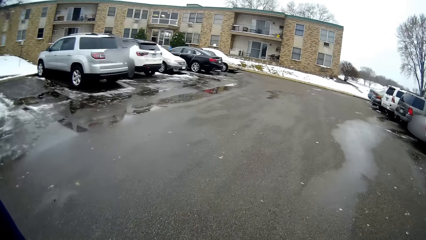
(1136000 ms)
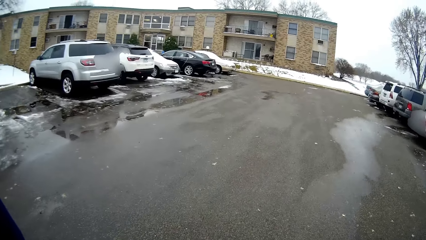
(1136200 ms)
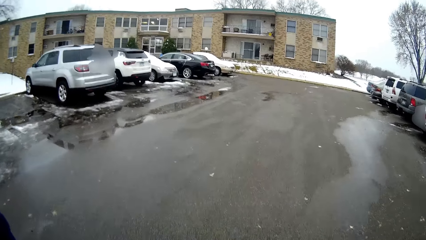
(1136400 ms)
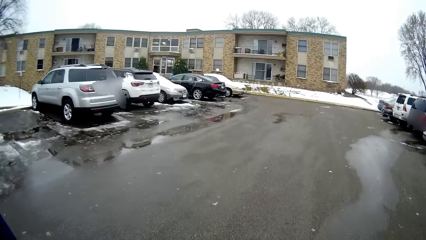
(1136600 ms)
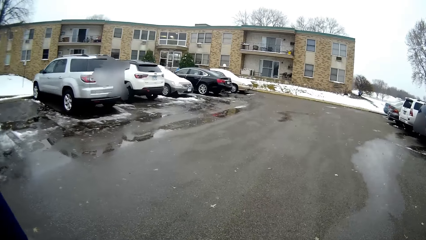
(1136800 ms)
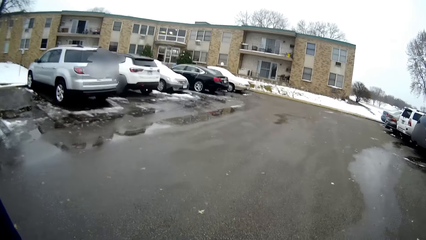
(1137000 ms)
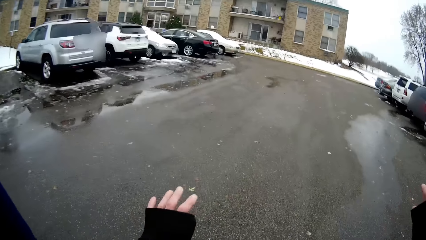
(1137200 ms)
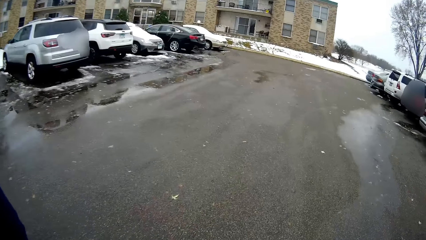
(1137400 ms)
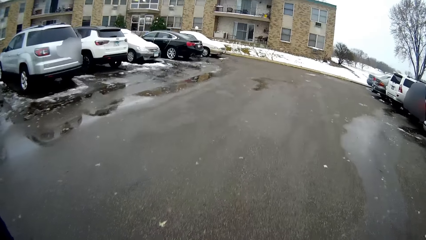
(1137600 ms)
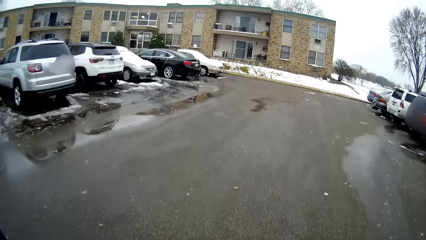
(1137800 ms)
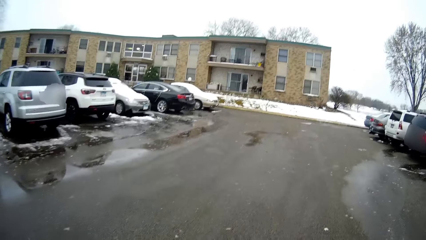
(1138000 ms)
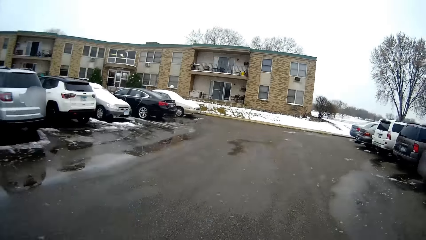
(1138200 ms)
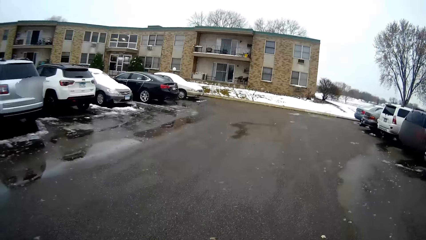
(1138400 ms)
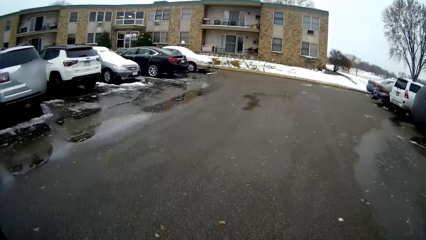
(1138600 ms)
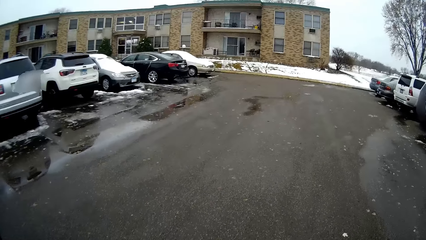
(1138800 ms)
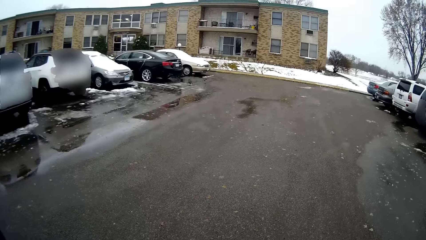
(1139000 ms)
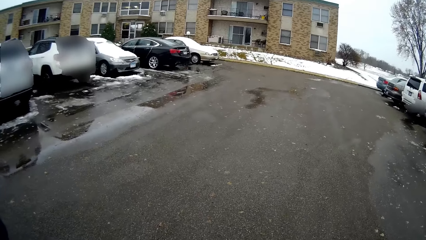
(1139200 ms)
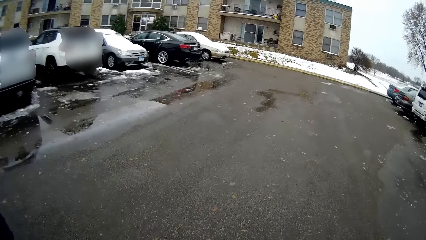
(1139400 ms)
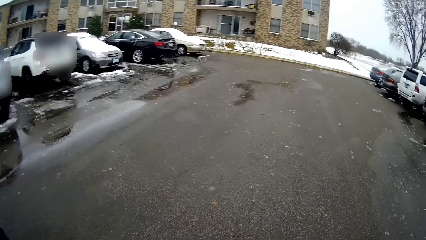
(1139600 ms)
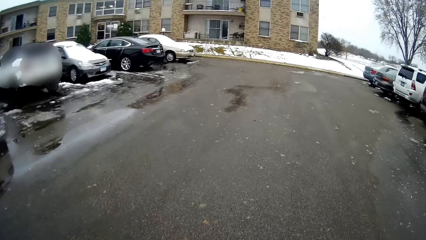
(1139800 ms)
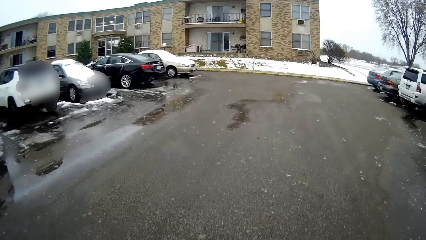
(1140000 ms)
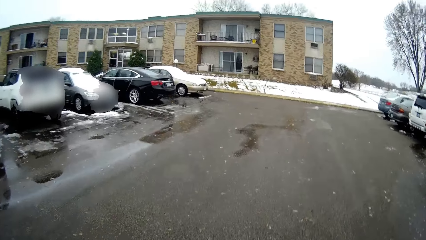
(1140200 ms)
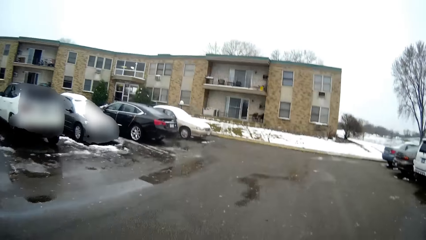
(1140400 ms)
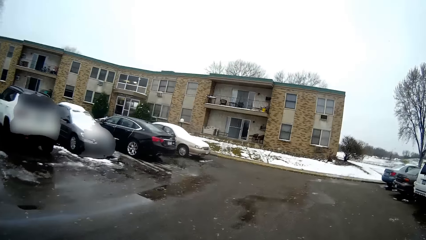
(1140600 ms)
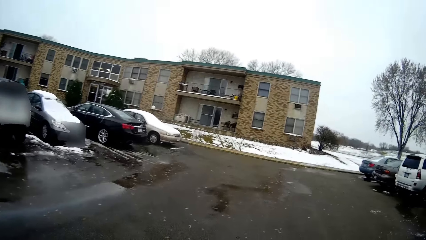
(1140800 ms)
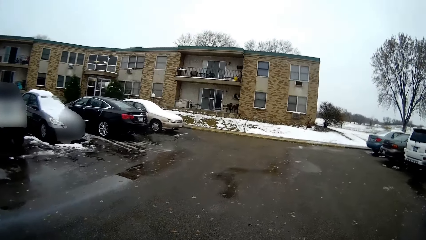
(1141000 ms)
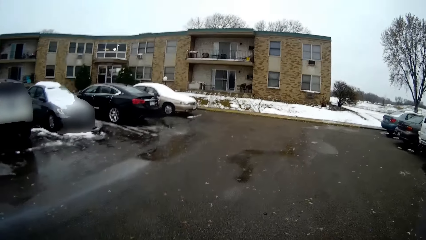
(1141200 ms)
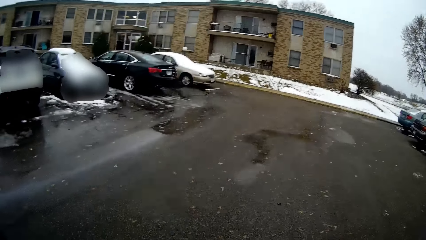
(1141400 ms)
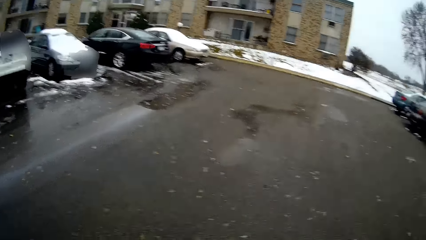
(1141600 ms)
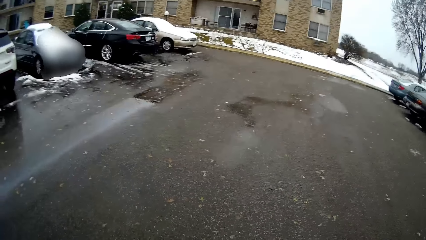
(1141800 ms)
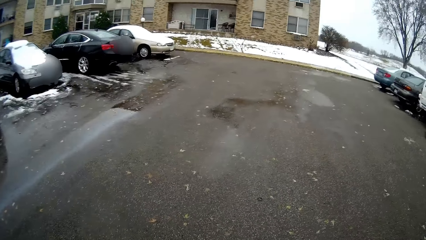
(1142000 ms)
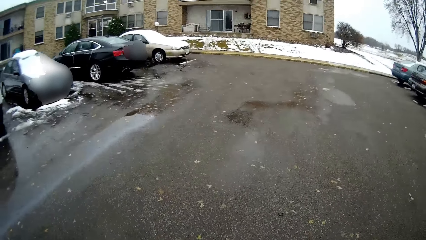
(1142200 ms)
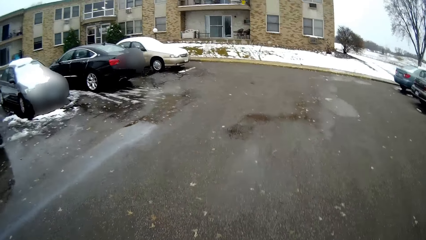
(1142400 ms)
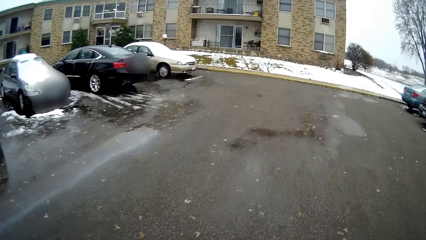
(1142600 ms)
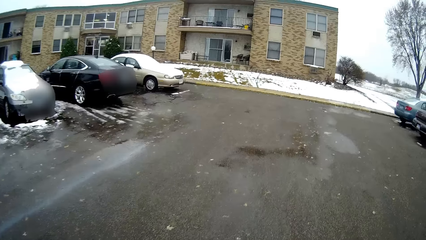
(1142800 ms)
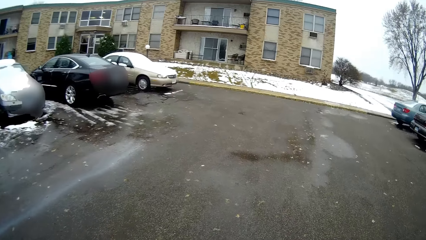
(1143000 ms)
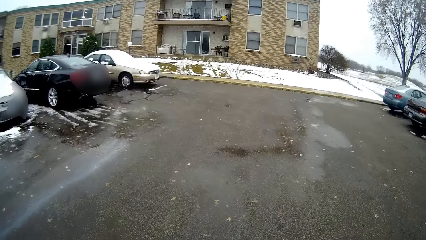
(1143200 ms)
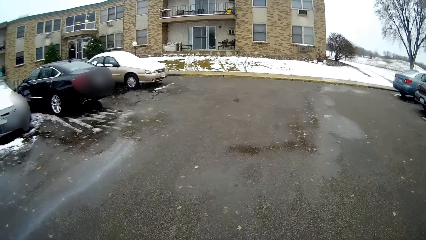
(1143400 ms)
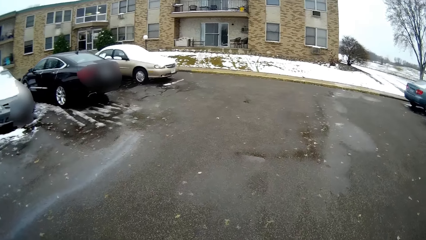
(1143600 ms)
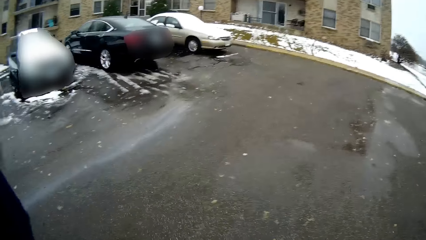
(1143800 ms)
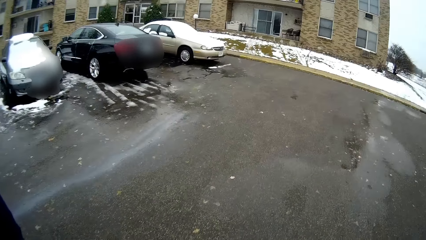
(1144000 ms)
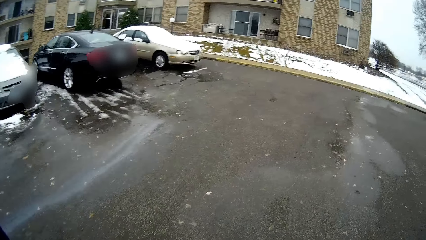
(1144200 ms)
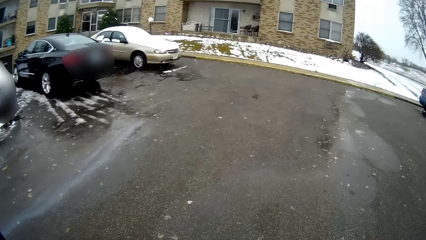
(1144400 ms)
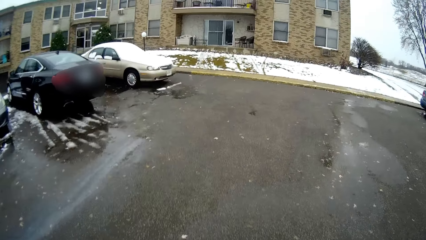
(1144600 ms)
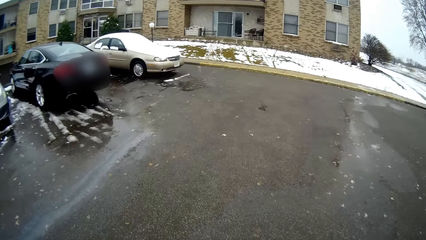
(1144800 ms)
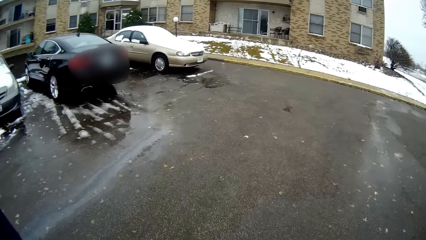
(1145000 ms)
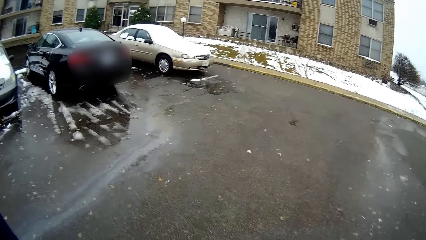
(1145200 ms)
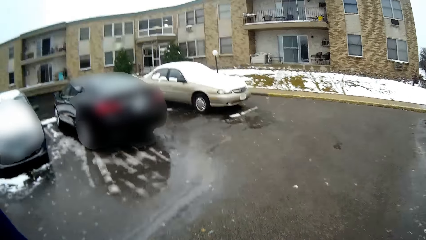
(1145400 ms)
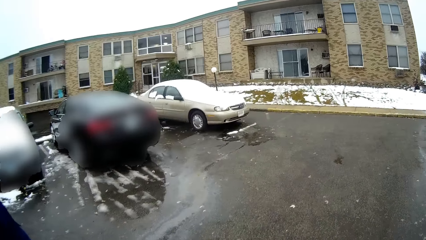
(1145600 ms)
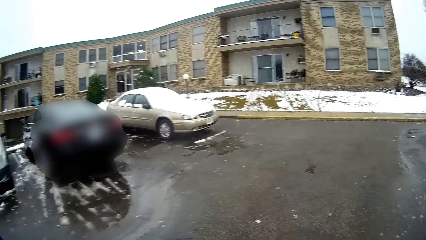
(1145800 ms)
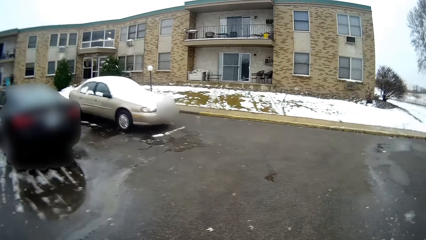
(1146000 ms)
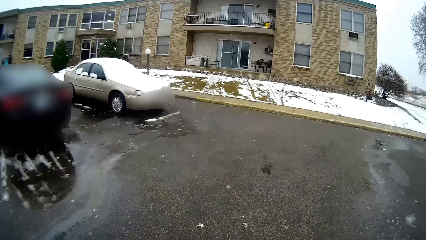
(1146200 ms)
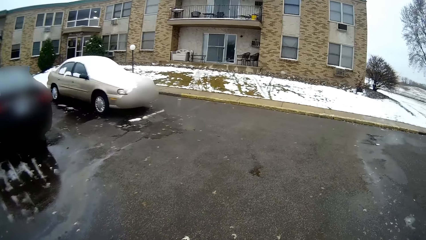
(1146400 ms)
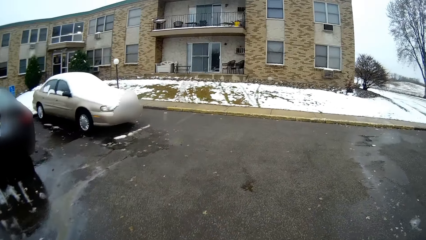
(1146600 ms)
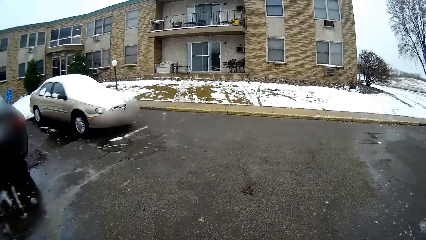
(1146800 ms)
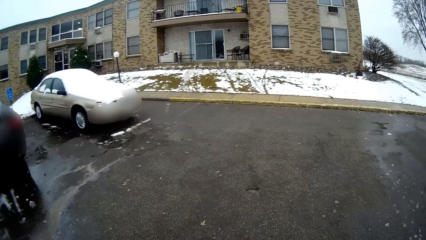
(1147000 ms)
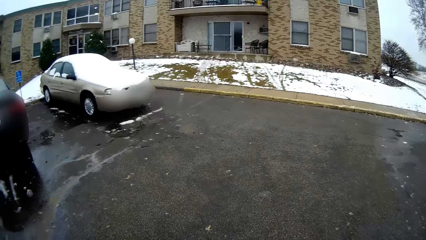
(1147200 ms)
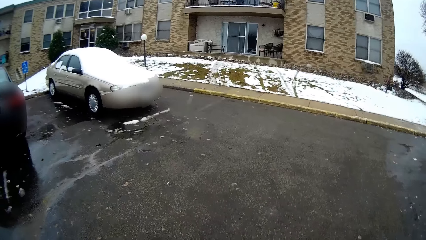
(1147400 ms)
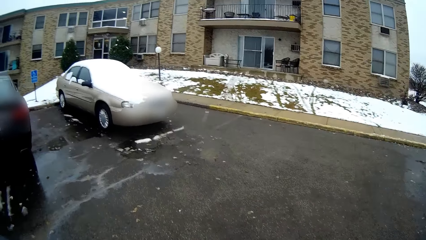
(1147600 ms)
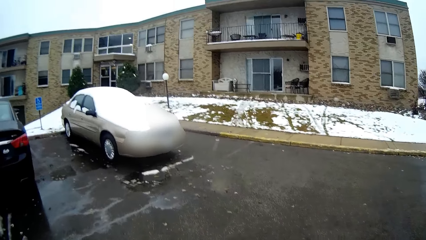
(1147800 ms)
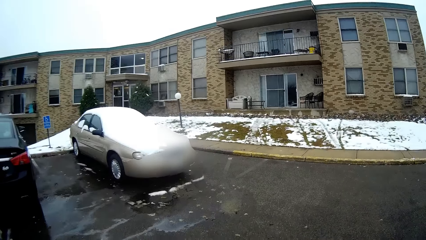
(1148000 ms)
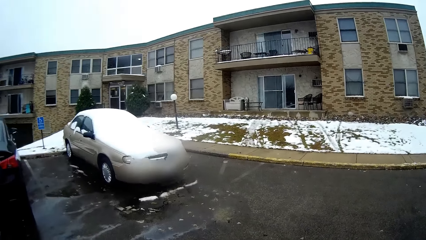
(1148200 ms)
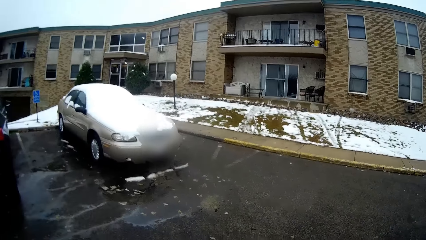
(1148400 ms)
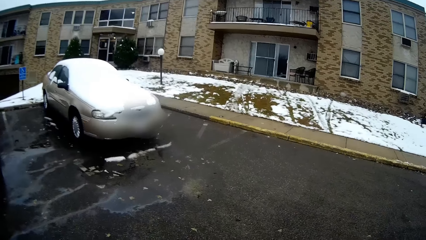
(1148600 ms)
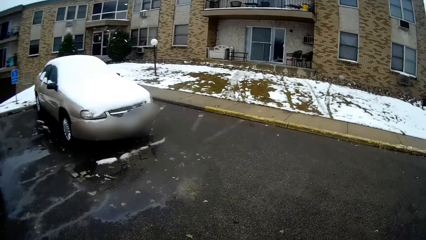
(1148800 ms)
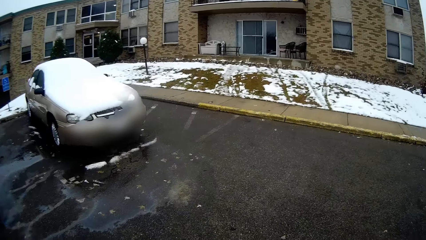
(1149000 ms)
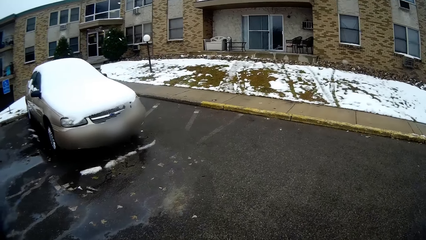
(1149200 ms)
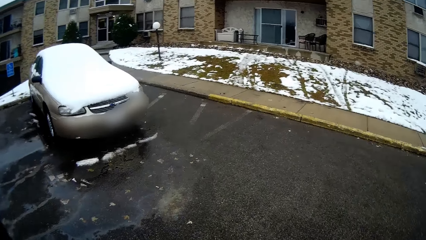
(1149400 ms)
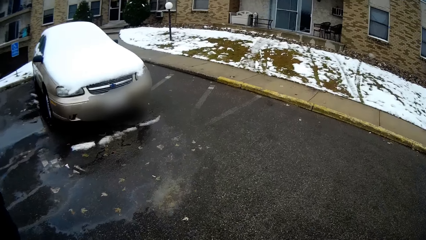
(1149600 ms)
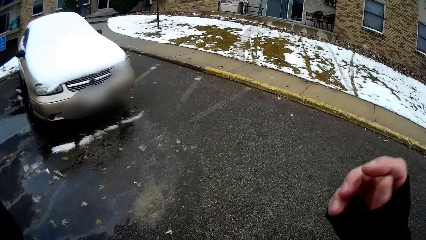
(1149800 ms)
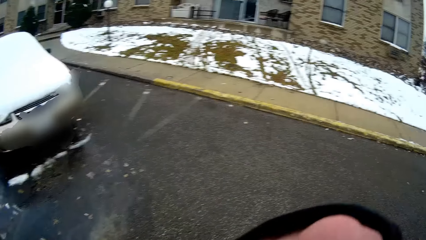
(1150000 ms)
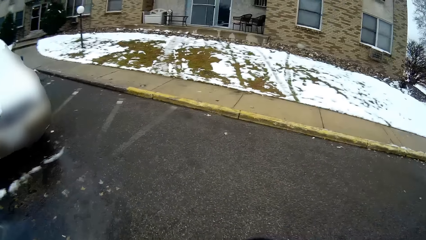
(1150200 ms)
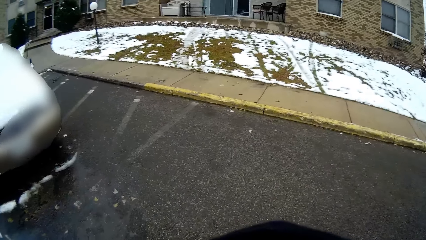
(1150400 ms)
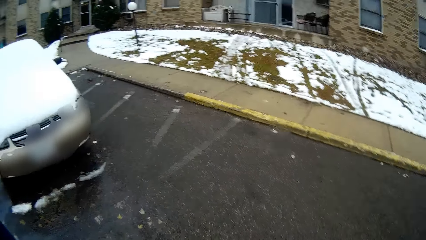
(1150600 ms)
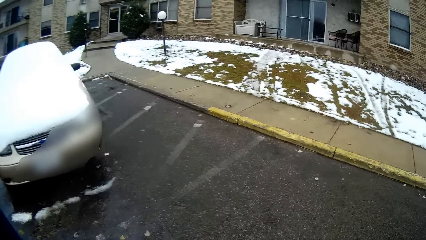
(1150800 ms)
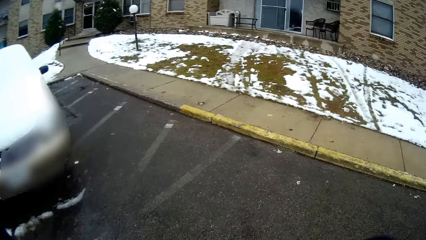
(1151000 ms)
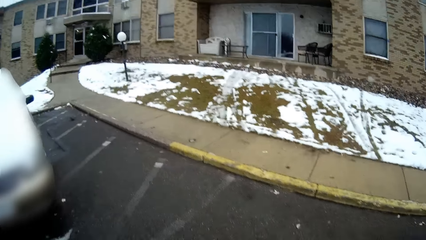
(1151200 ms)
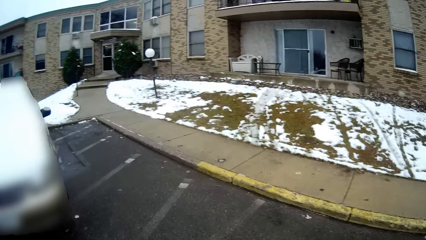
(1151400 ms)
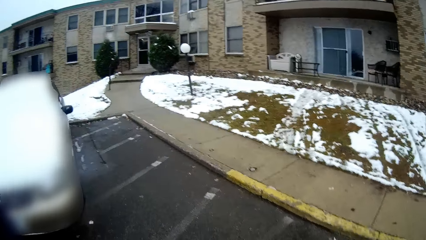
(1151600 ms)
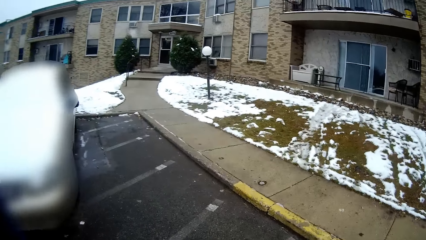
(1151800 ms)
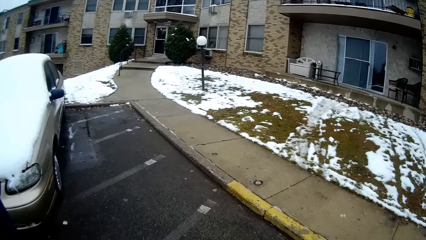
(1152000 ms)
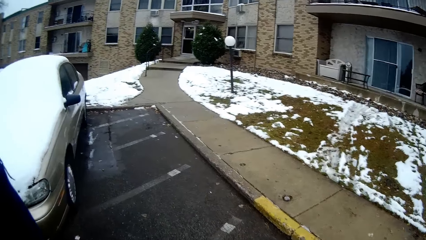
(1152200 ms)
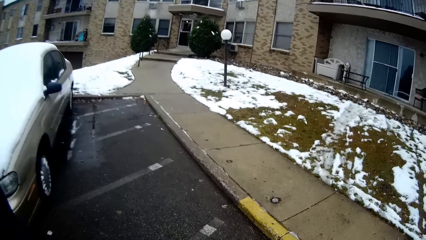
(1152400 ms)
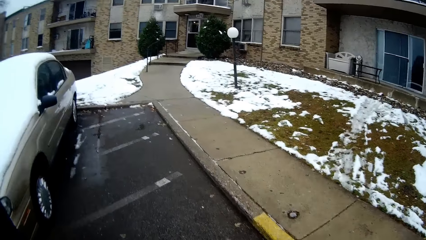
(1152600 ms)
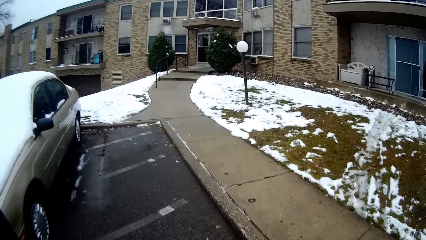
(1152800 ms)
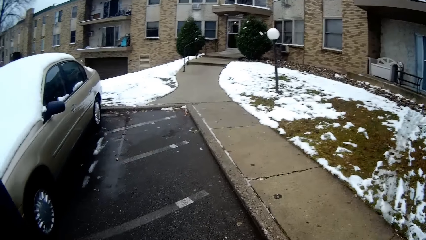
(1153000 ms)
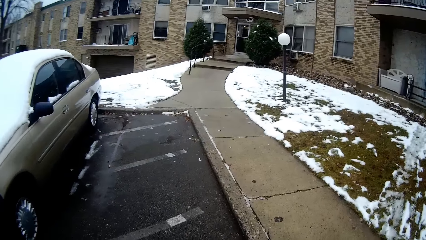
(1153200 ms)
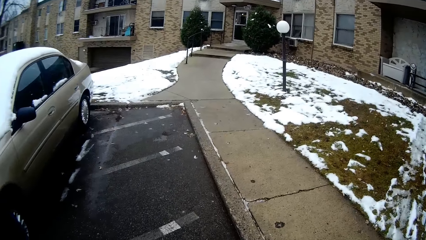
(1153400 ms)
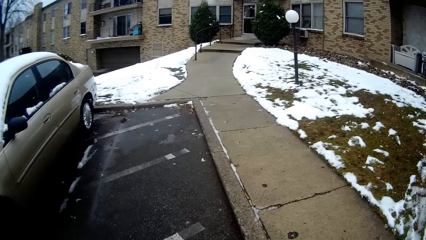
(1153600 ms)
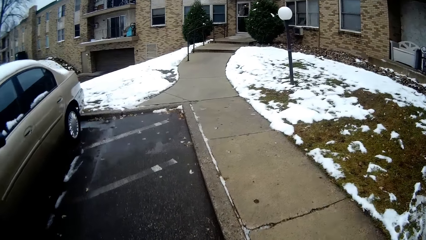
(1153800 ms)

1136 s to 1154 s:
The camera wearer lifts the left hand. They walk around. They lift the right hand. They walk around.
